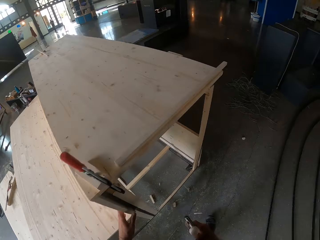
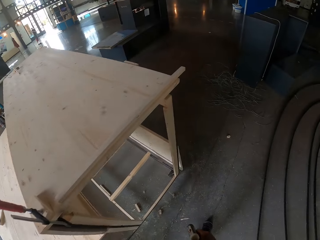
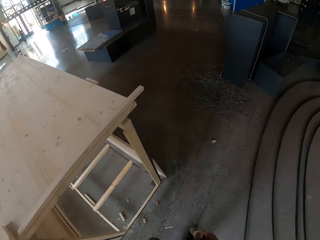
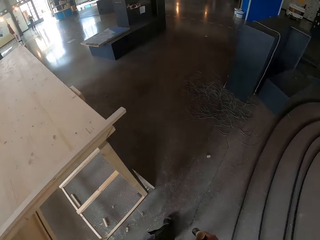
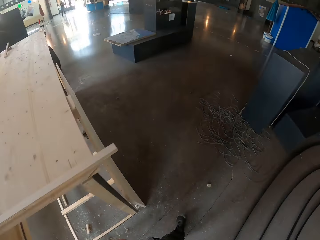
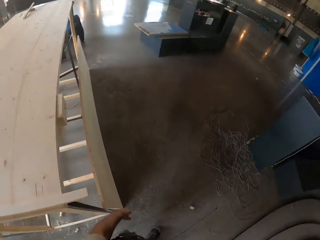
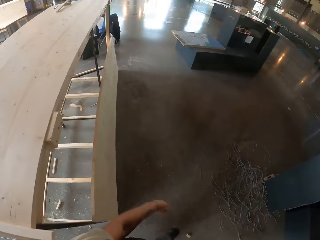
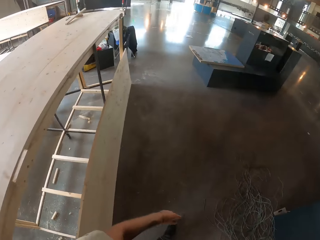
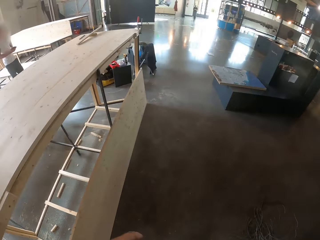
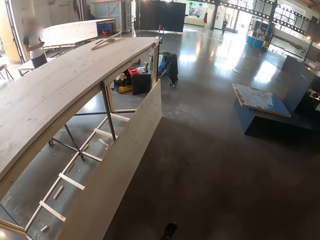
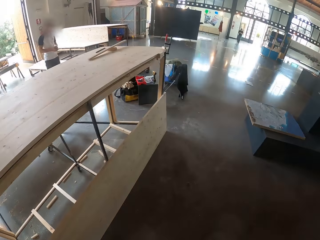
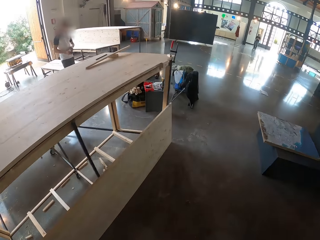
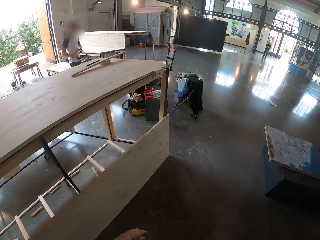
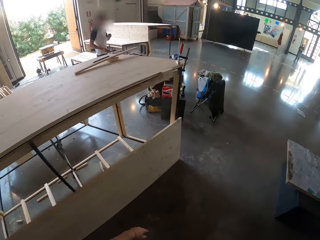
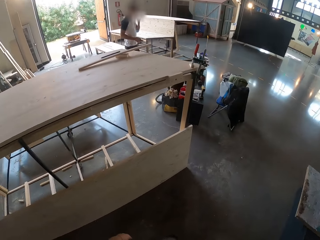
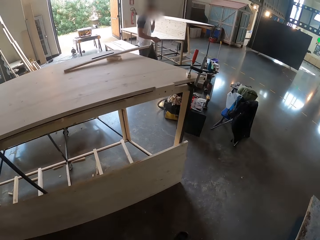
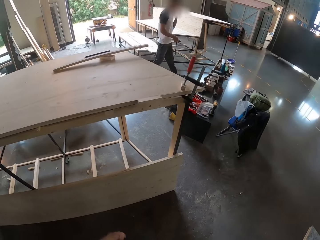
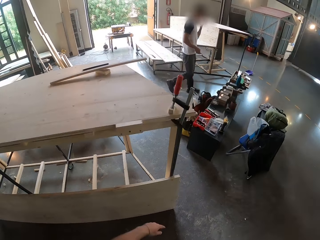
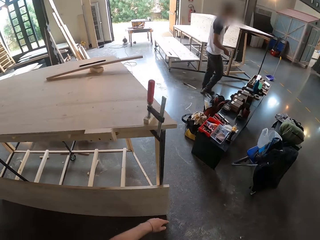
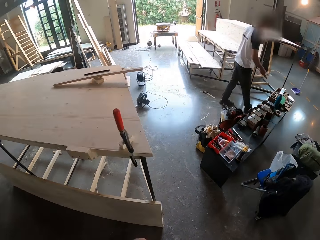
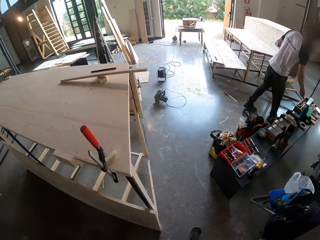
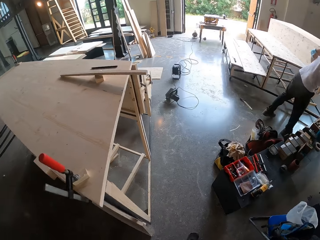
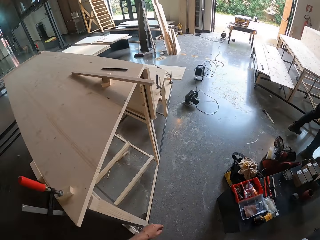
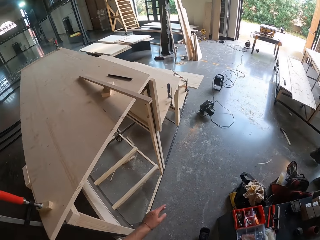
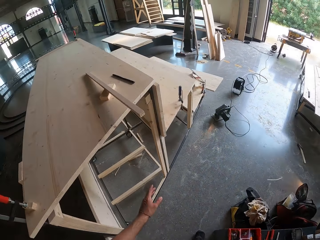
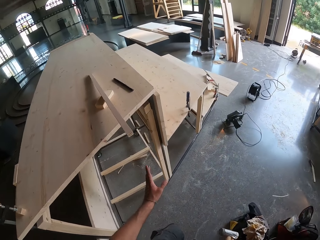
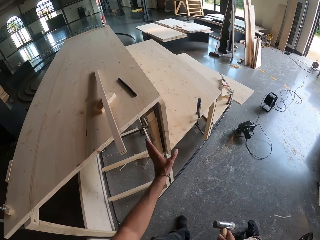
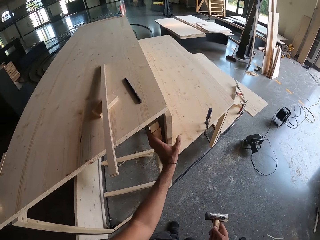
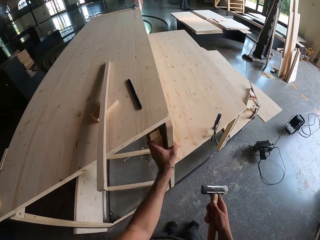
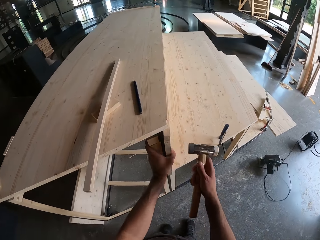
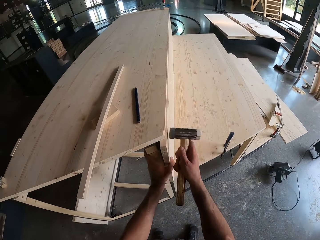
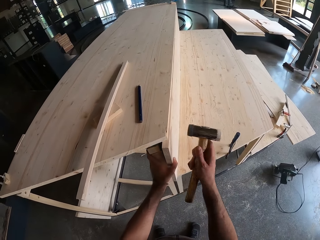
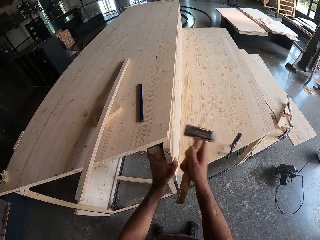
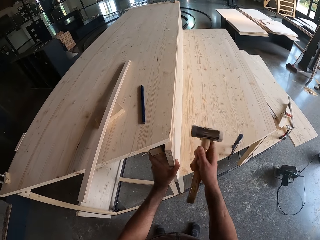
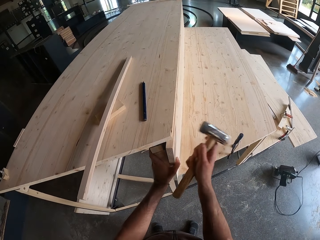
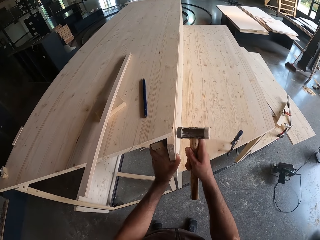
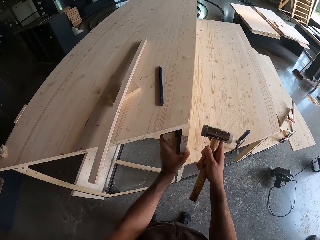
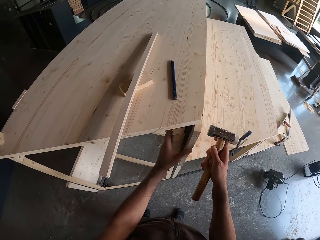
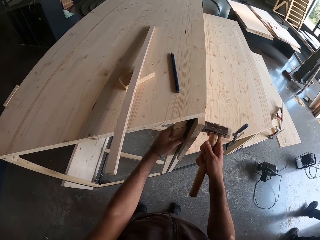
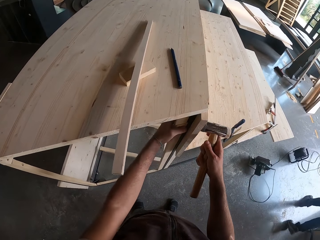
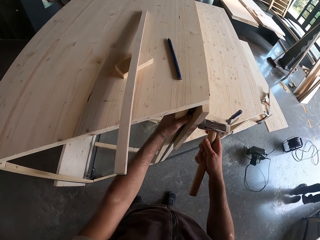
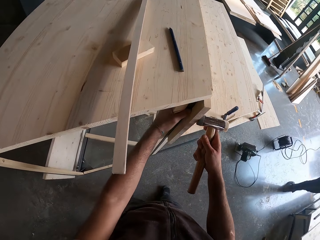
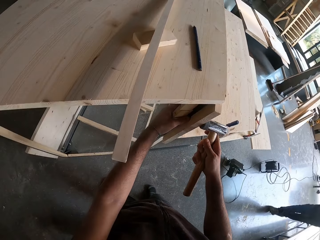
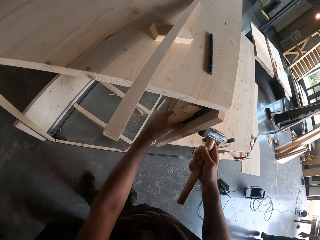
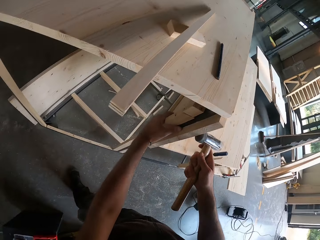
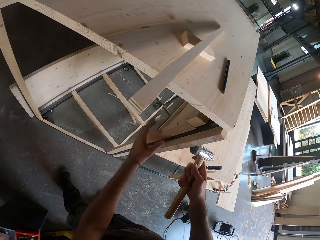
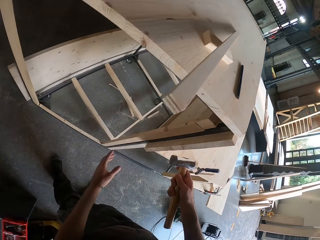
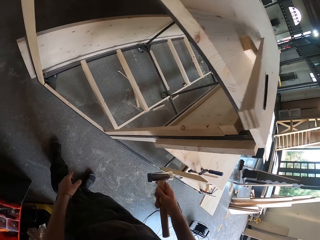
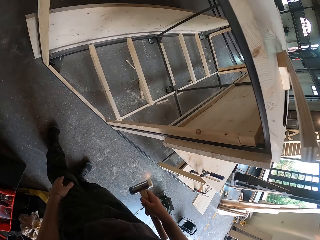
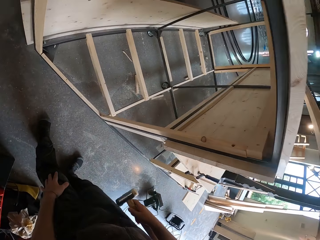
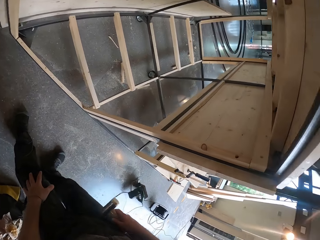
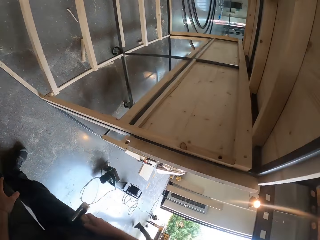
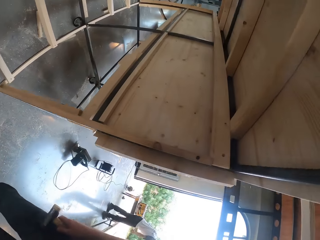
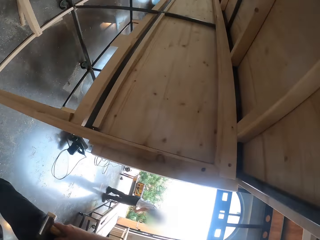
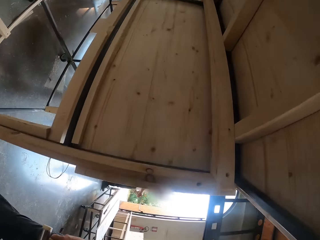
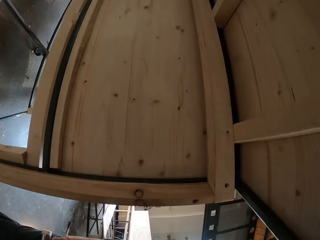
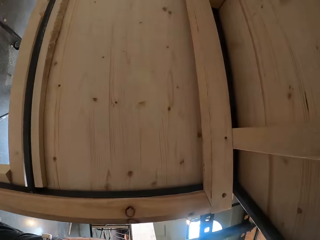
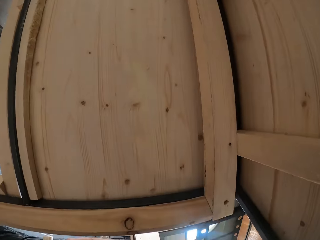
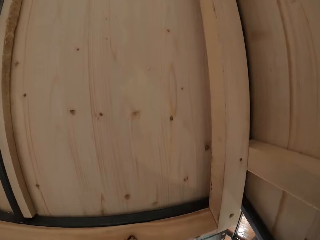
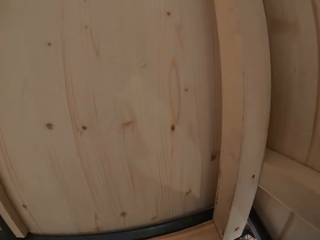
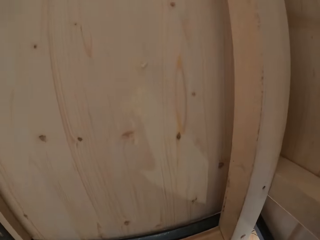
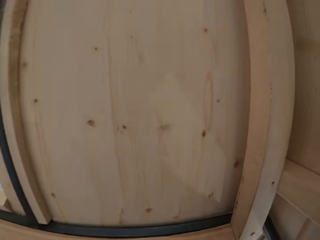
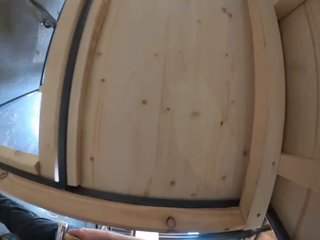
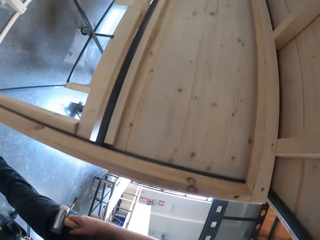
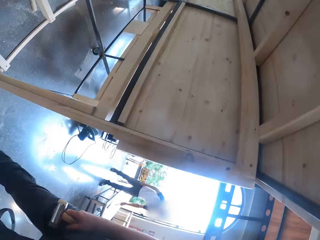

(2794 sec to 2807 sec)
The camera wearer walks to the other side of the table. They hit the wood with the hammer. They level the wood. They look around.

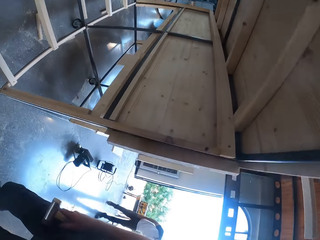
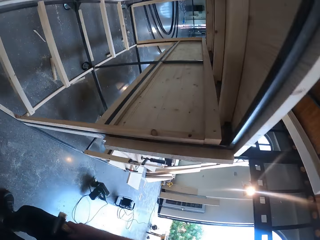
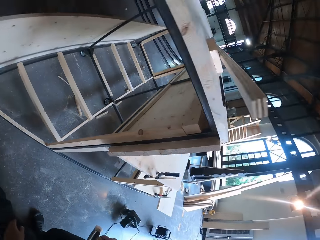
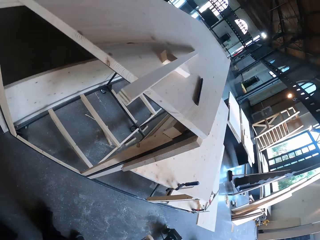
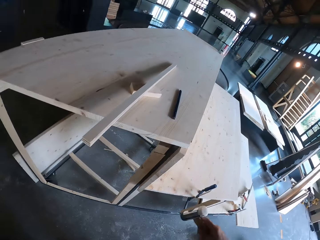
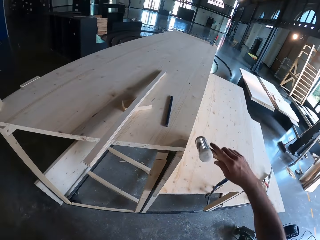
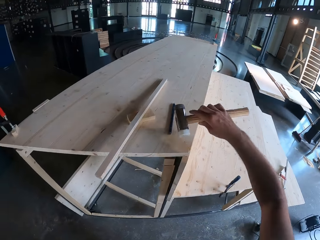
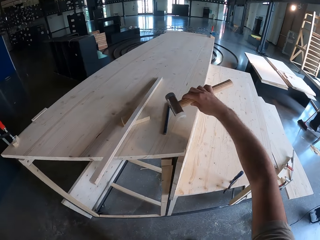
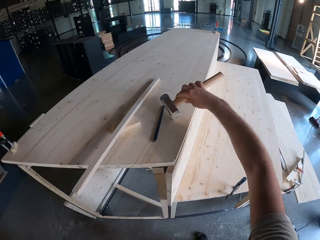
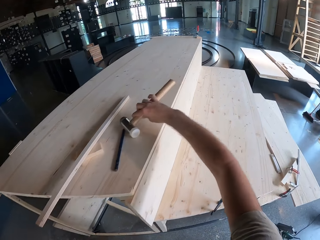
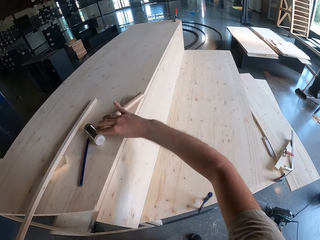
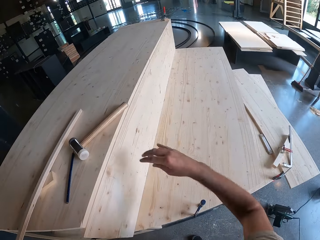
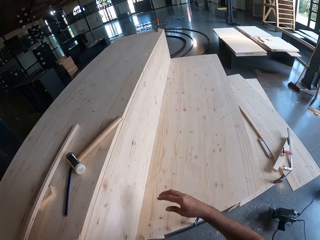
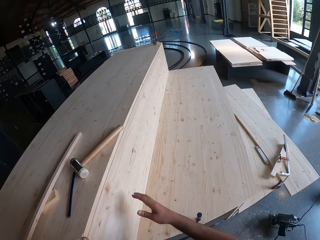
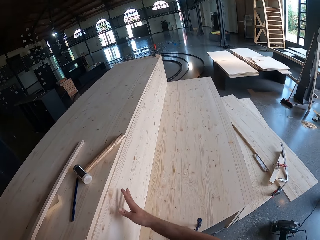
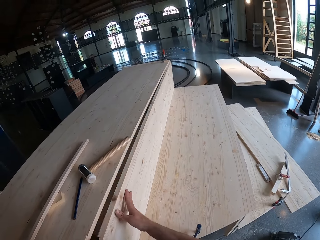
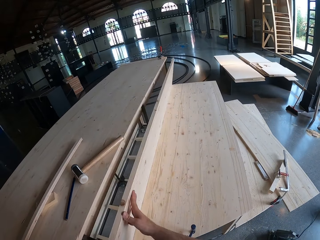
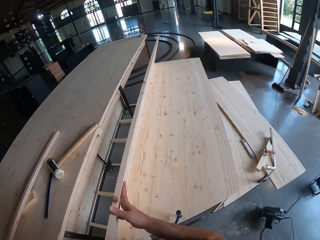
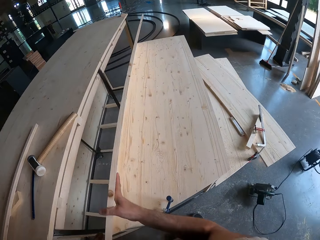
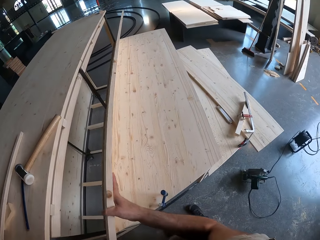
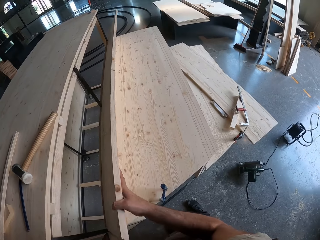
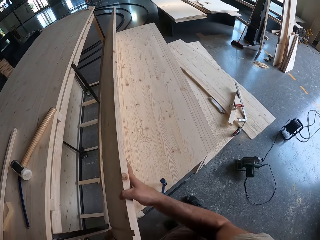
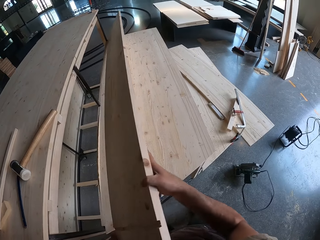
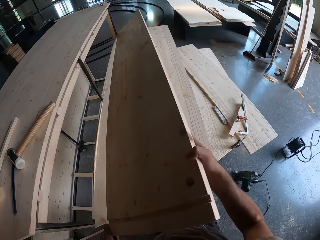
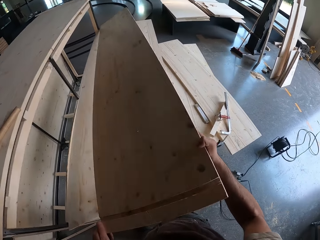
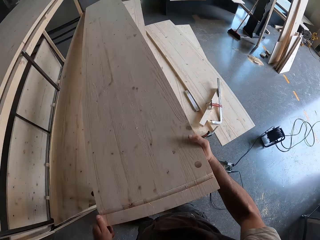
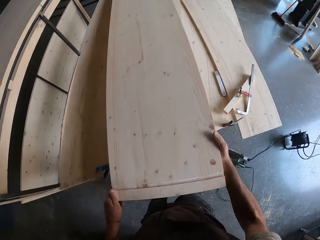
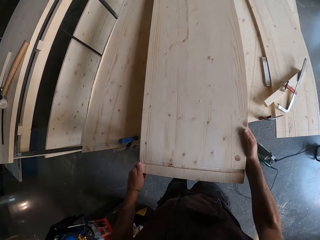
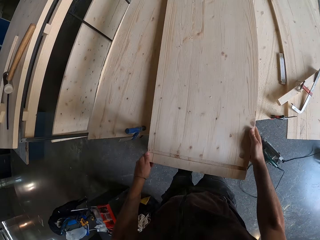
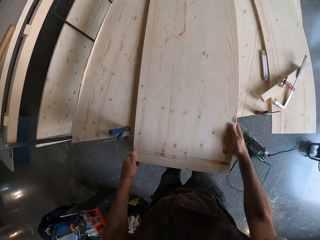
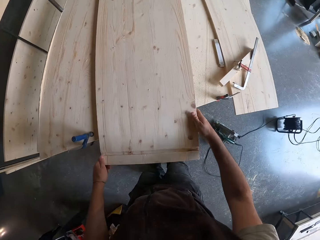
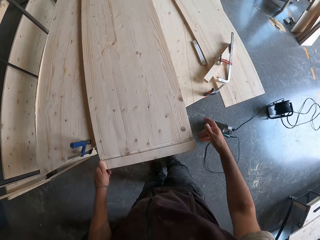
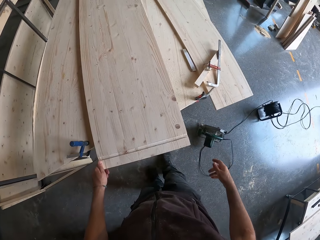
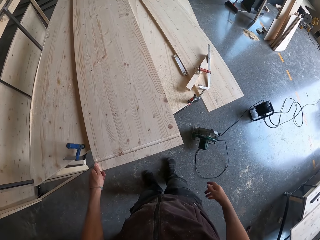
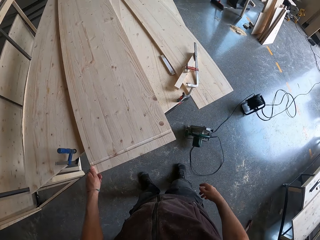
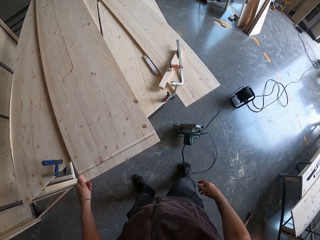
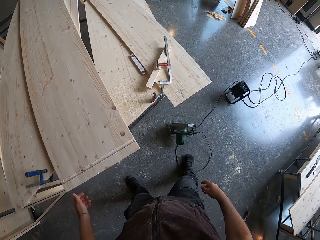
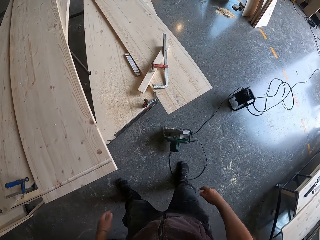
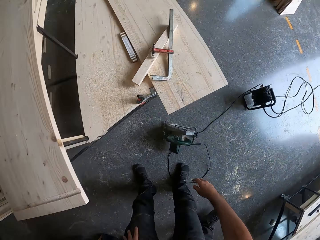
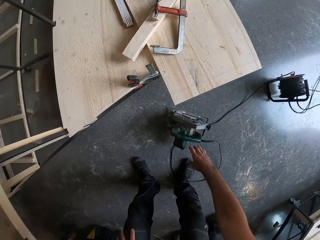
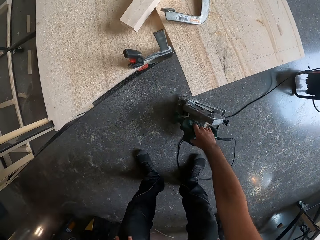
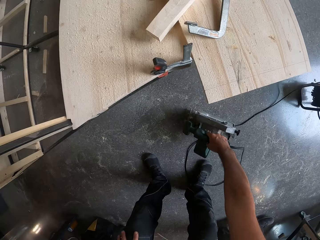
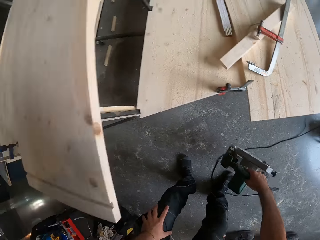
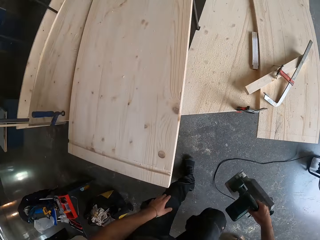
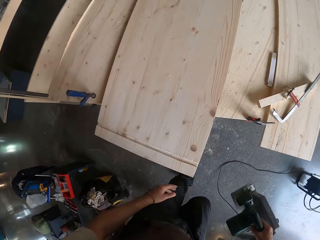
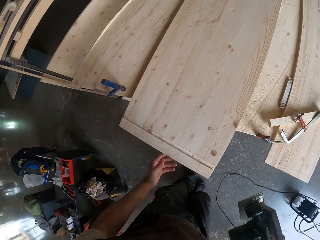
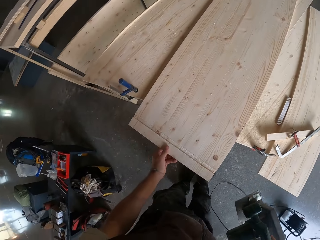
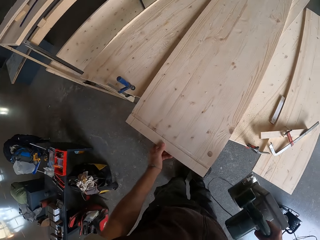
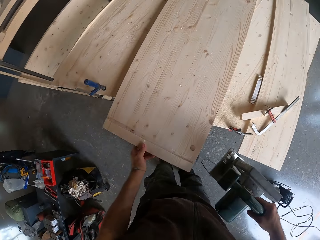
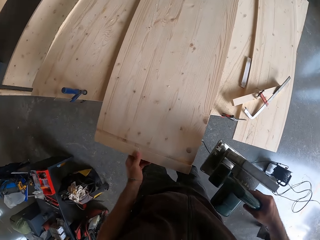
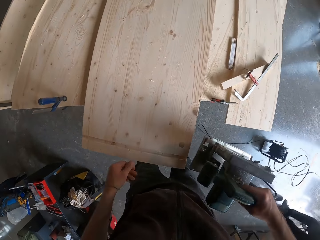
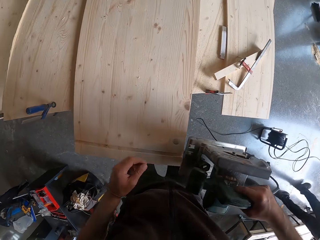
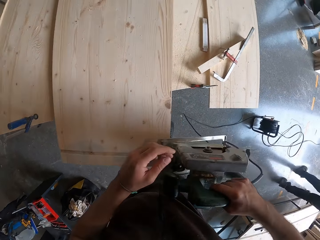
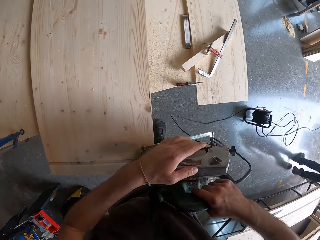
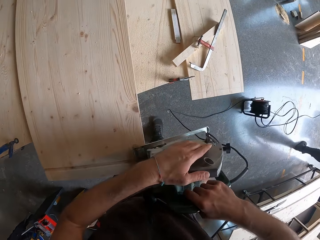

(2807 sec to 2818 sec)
The camera wearer drops the hammer on the table with his right hand. He picks a wood. He drops the wood on the table with both hands. He picks a wood cutter with his right hand.
